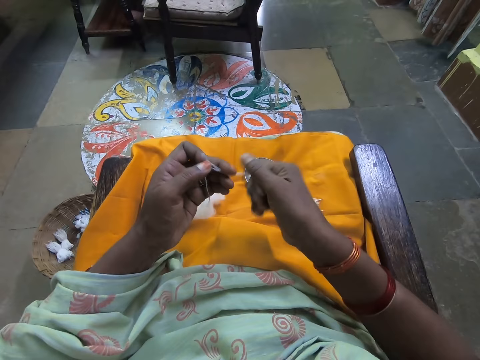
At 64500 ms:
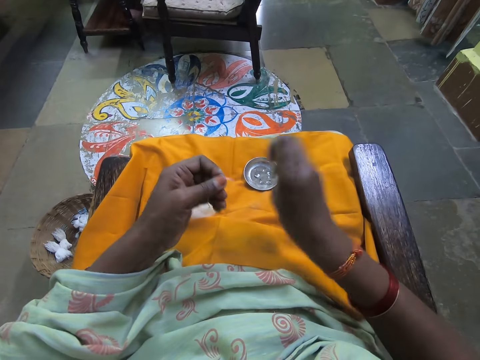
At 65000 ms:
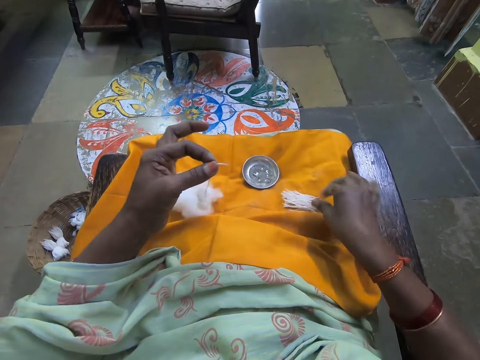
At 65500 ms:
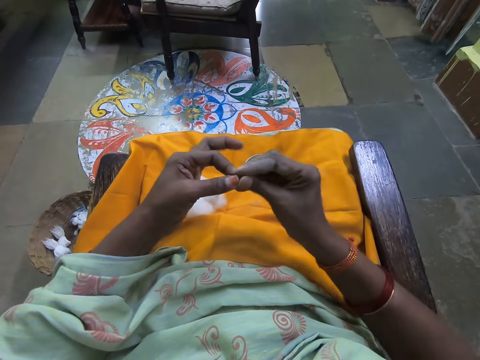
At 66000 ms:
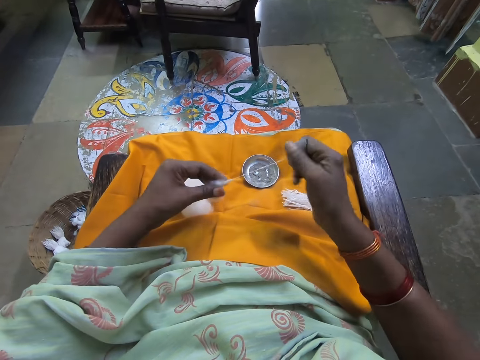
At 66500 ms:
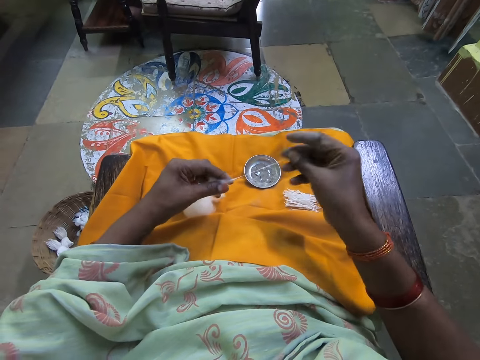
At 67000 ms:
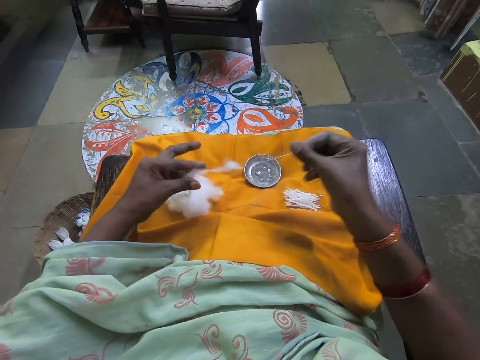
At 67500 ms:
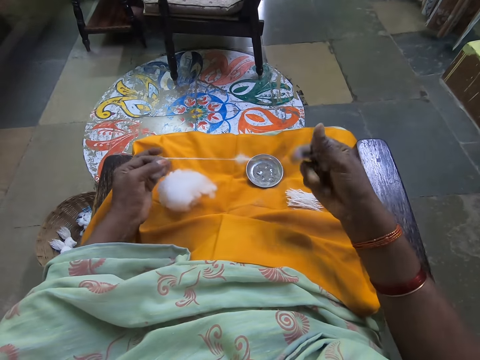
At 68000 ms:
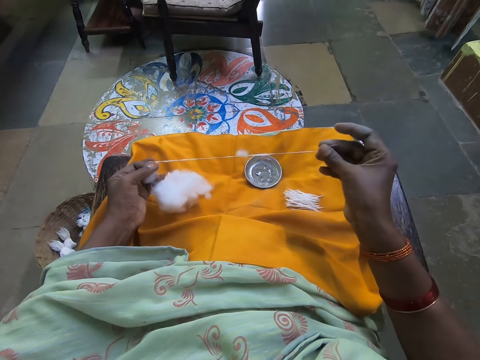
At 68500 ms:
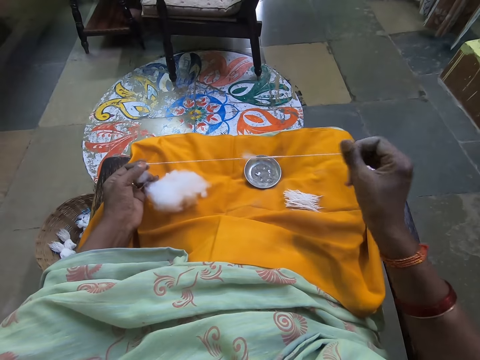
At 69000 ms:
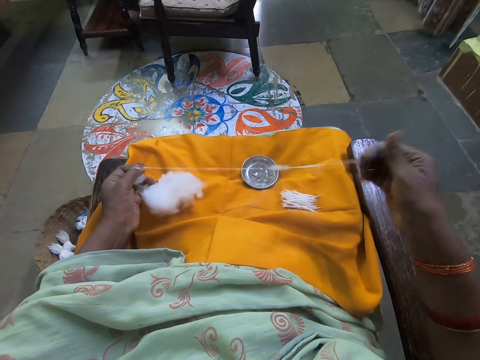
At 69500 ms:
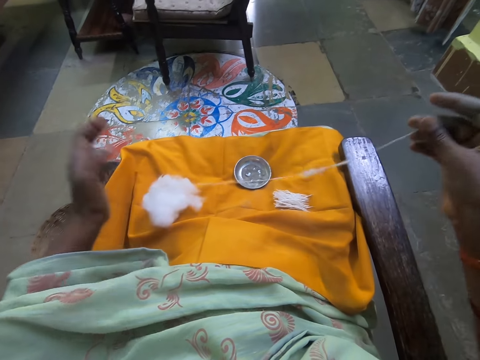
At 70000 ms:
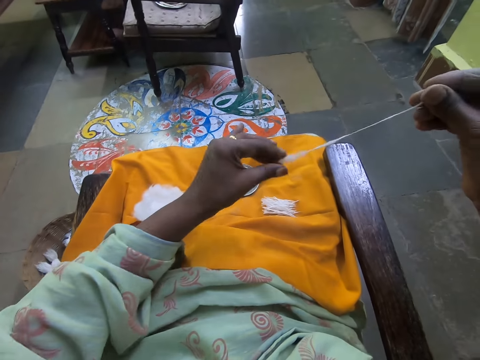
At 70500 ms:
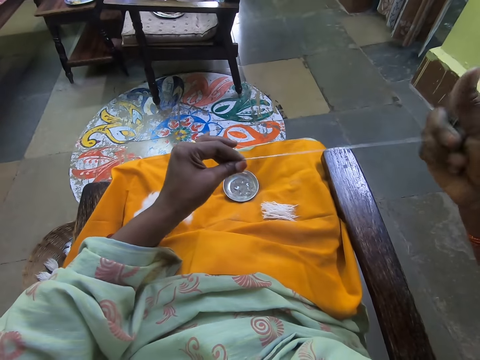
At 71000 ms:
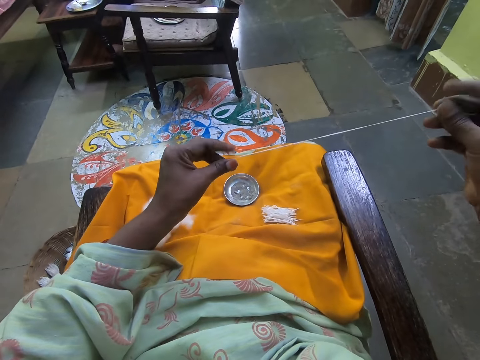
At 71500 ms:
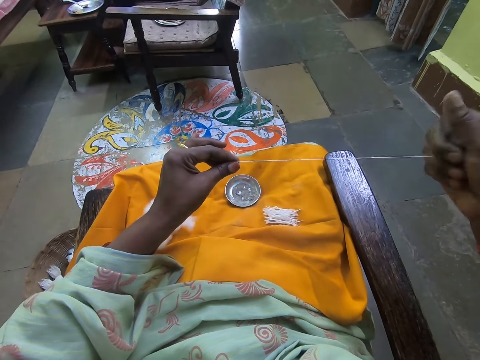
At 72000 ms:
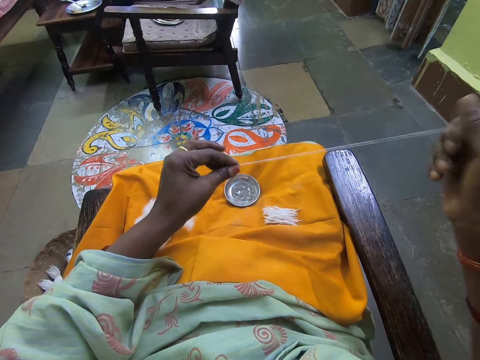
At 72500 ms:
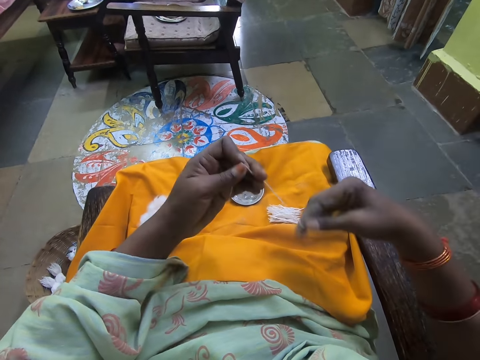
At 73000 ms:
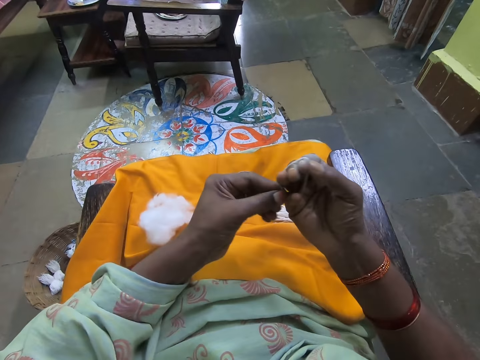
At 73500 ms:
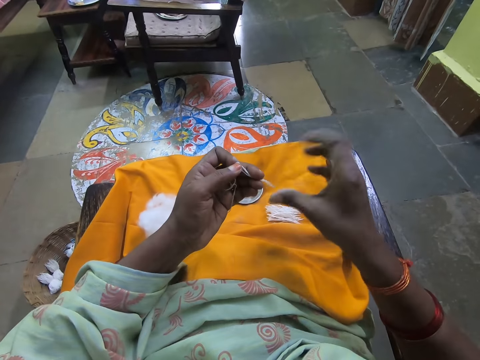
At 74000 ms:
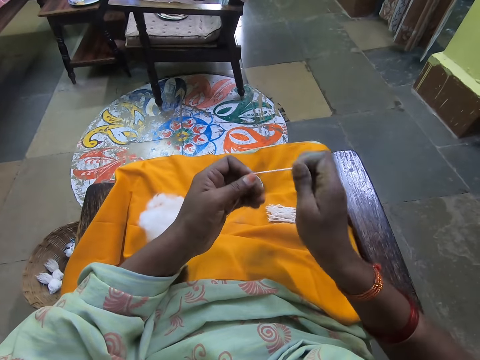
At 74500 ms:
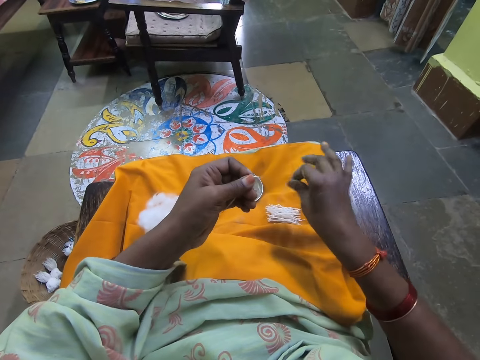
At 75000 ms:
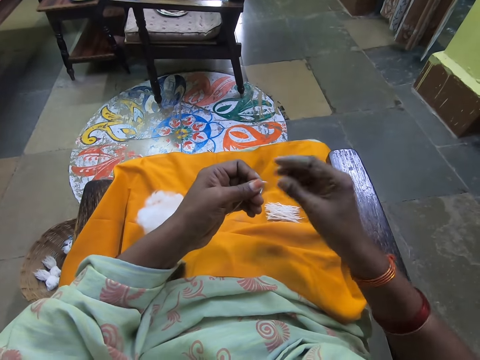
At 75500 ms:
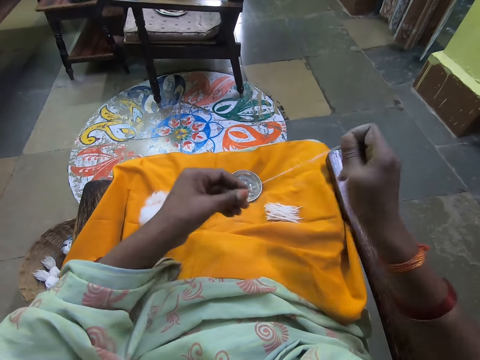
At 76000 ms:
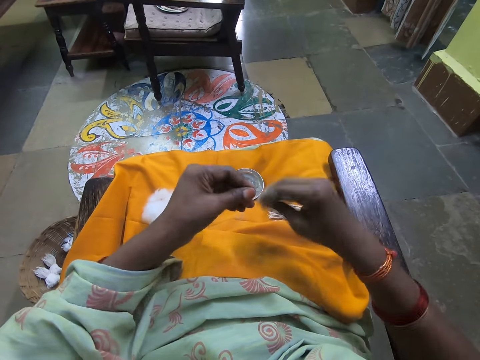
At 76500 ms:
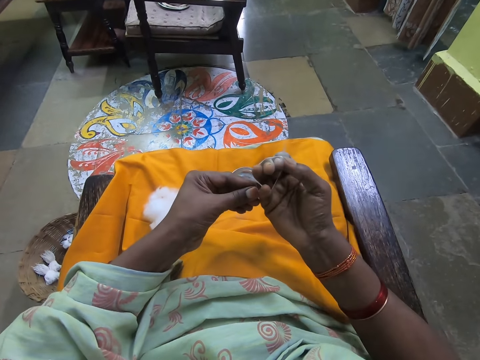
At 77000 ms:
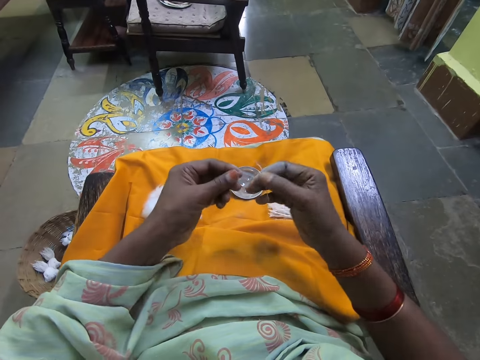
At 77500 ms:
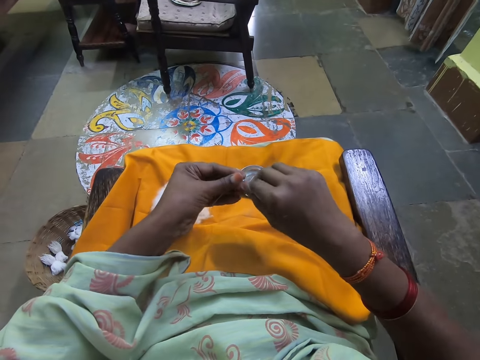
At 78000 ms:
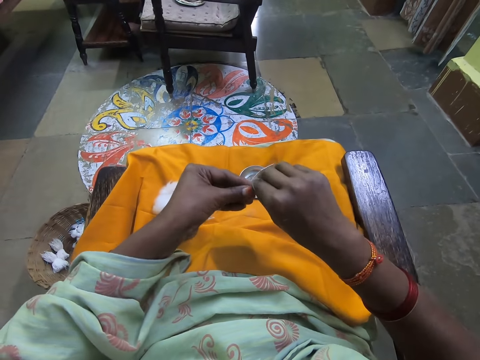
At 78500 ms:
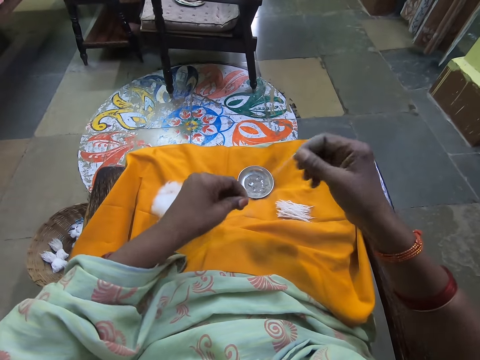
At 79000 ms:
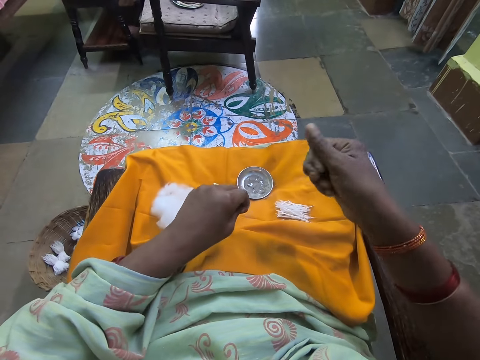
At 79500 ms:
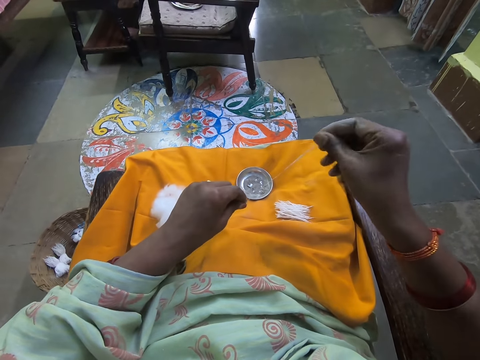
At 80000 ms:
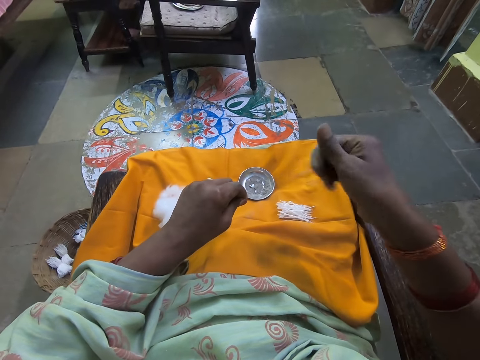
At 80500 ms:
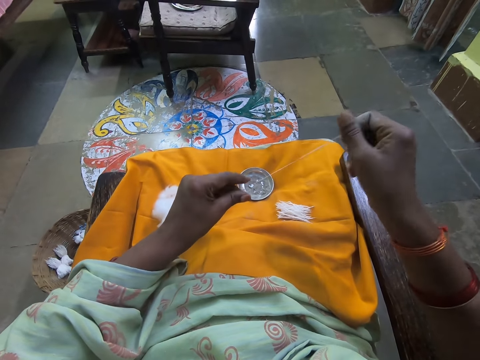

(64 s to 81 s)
The camera wearer holds the cotton fiber with her left hand. She cuts the cotton fiber with her hand. She puts the cotton fiber on her lap. She pulls the cotton fiber with her hand. She rolls the cotton fiber on her hand. She holds the cotton fiber with her left hand. She cuts the cotton fiber with her hand. She puts the cotton fiber on her lap. She rolls the cotton fiber on her hand. She pulls the cotton fiber with her hand. She talks with a woman.

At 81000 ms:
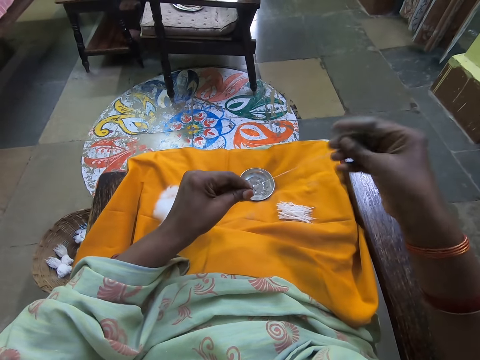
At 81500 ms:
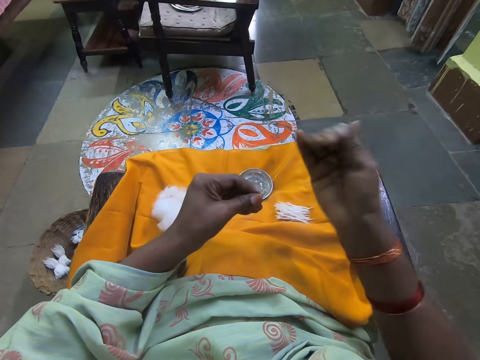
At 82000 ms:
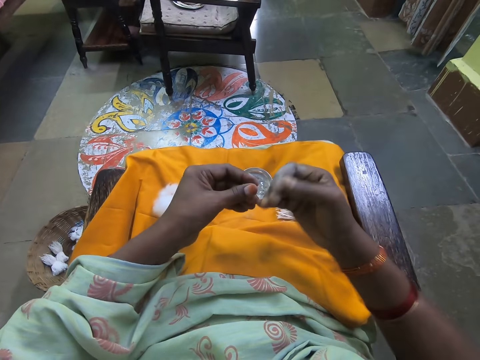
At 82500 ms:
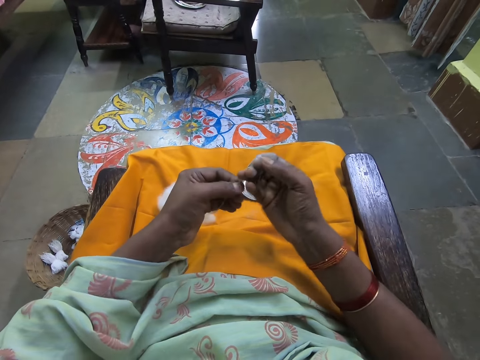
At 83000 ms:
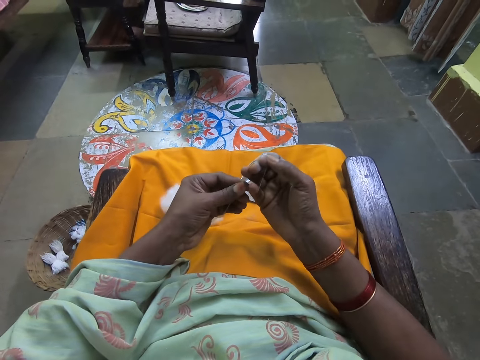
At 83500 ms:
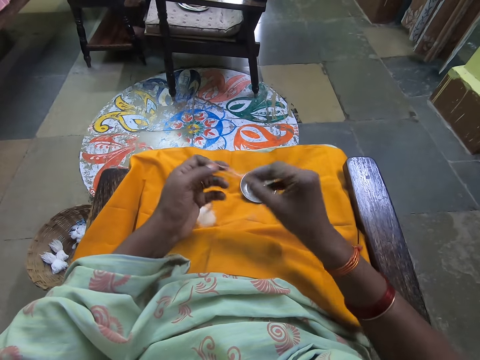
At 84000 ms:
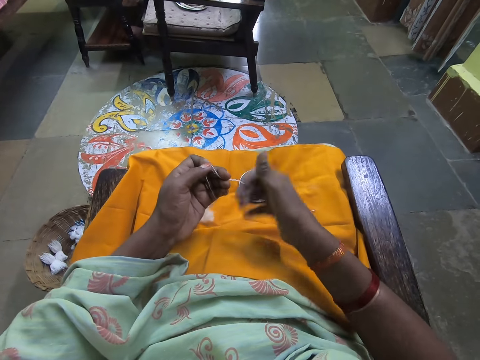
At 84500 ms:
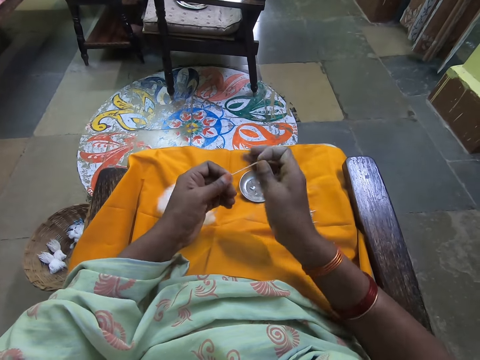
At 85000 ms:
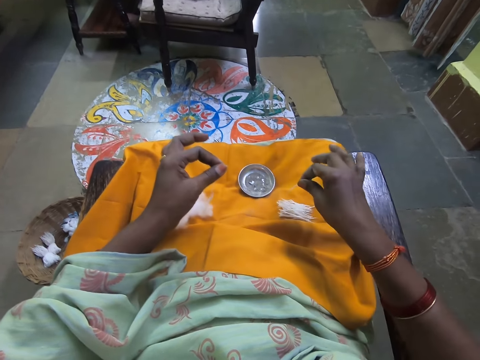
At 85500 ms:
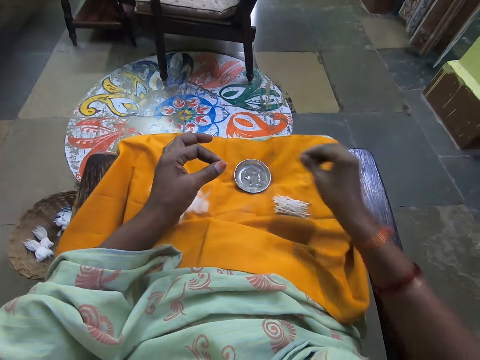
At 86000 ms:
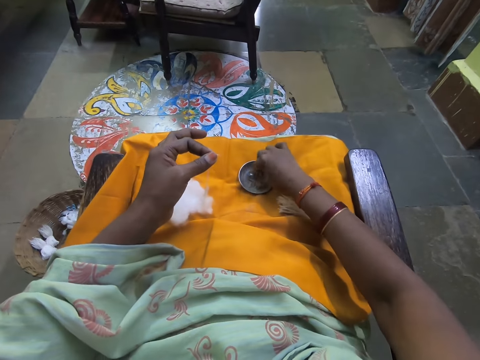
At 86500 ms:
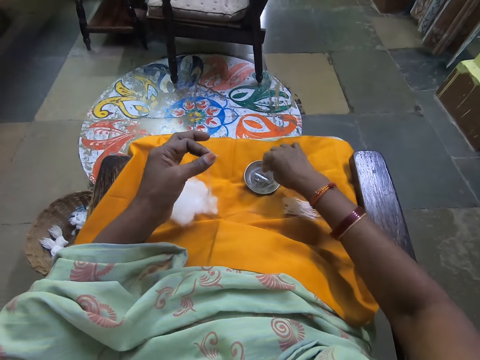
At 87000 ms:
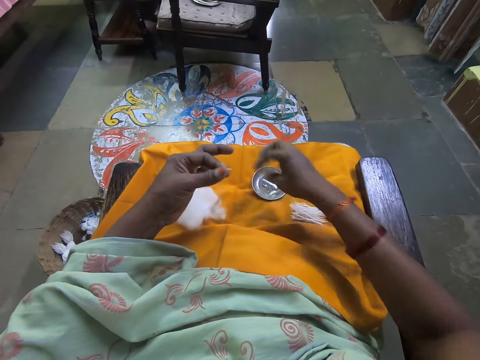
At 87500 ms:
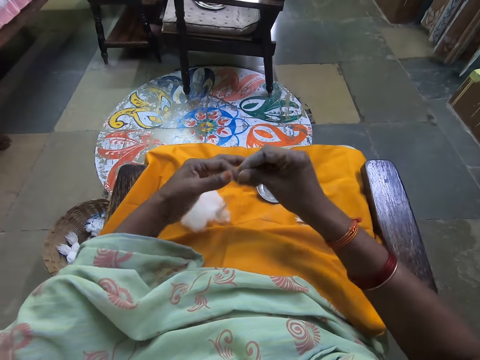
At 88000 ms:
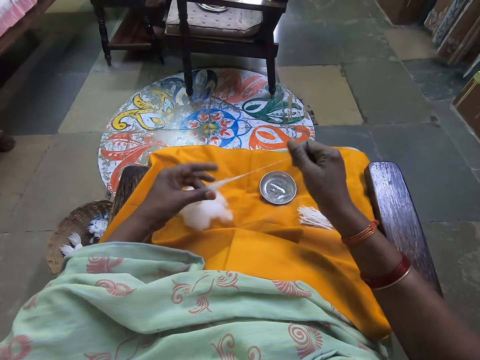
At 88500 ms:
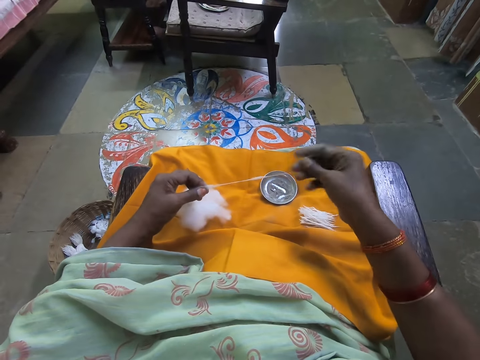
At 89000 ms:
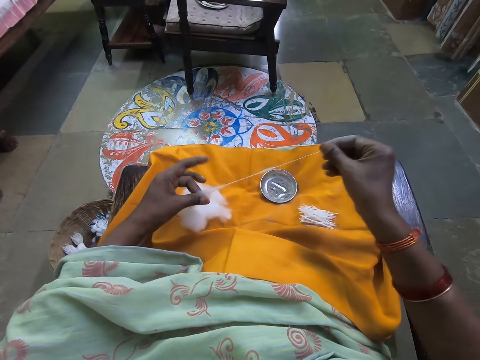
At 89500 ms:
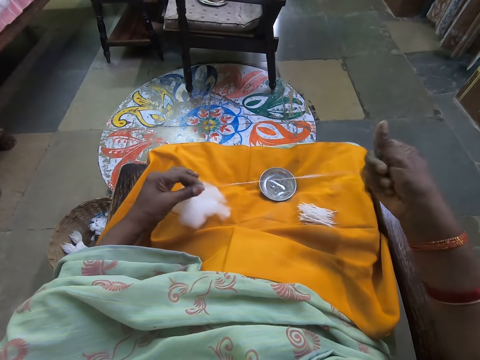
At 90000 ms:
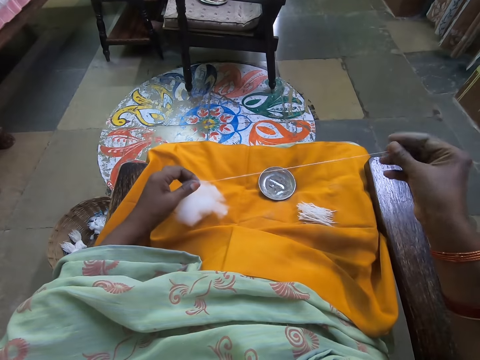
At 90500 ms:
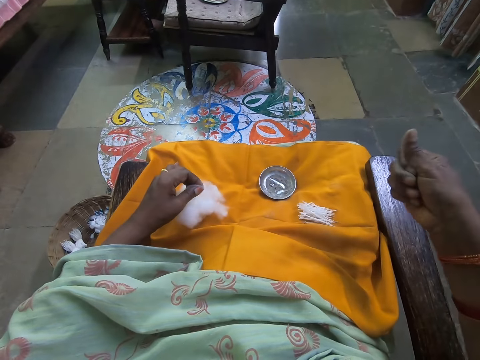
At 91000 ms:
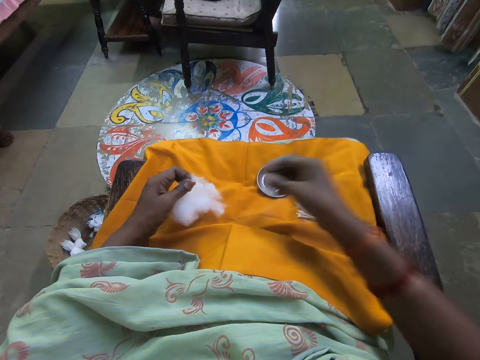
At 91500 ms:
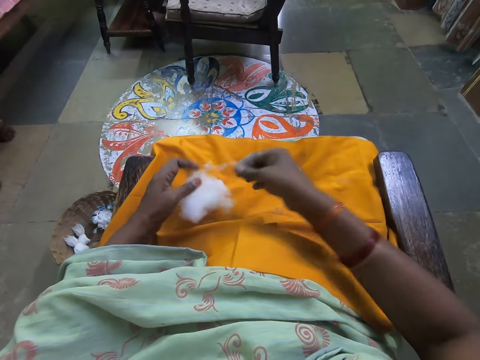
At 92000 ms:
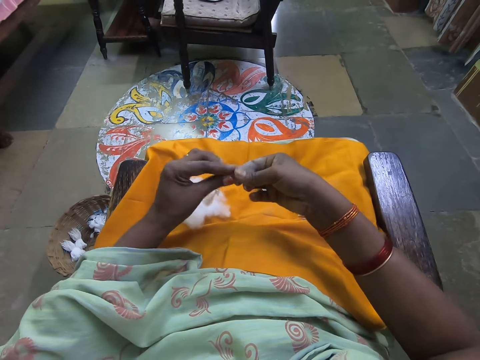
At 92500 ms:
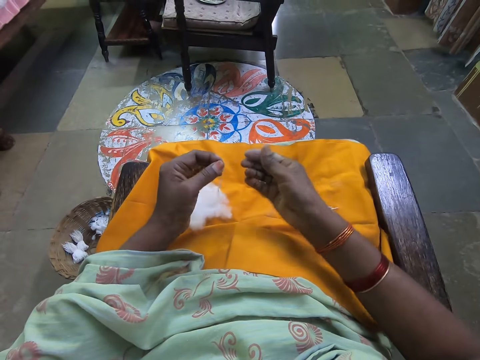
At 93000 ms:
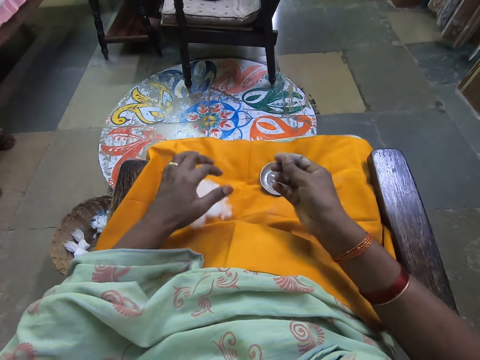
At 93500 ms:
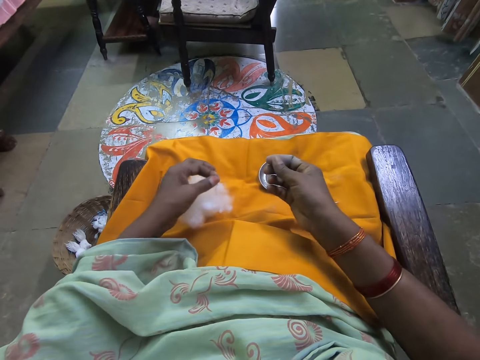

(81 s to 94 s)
The camera wearer rolls the cotton fiber on her hand. She holds the cotton fiber with her left hand. She cuts the cotton fiber with her hand. She puts the cotton fiber on her lap. She touches something on her lap. She pulls the cotton fiber with her hand. She holds the cotton fiber.
